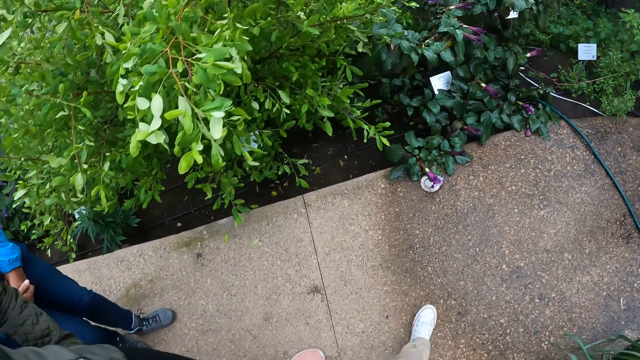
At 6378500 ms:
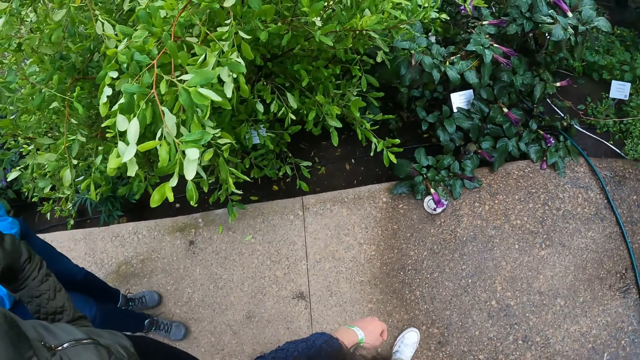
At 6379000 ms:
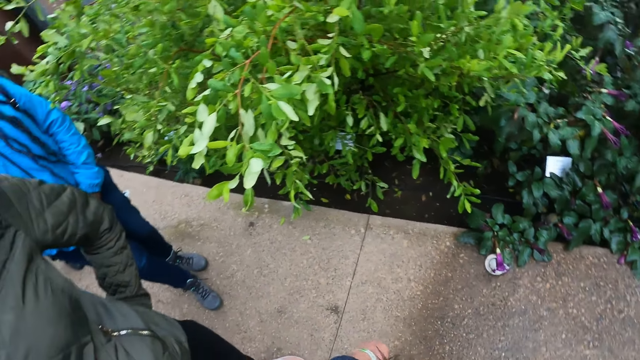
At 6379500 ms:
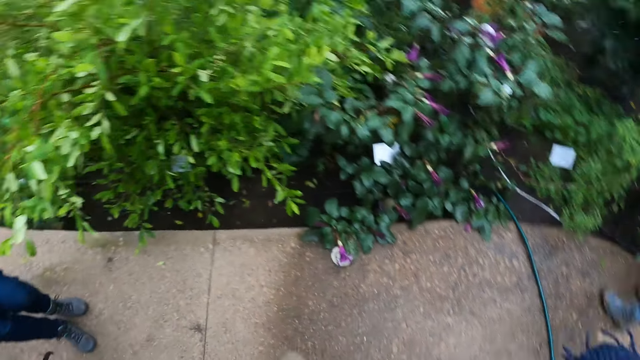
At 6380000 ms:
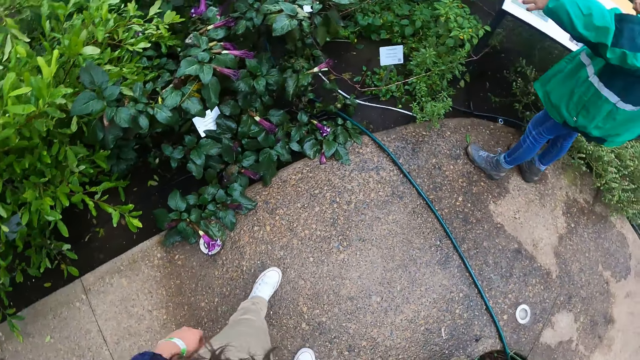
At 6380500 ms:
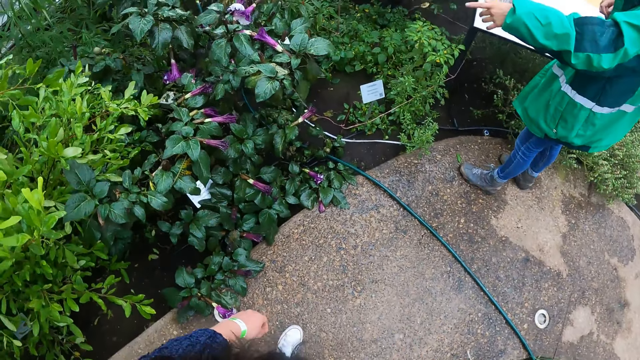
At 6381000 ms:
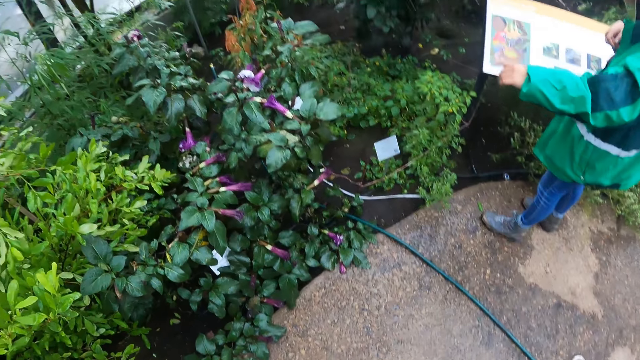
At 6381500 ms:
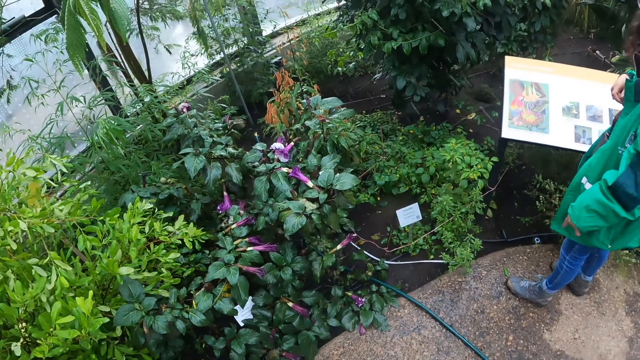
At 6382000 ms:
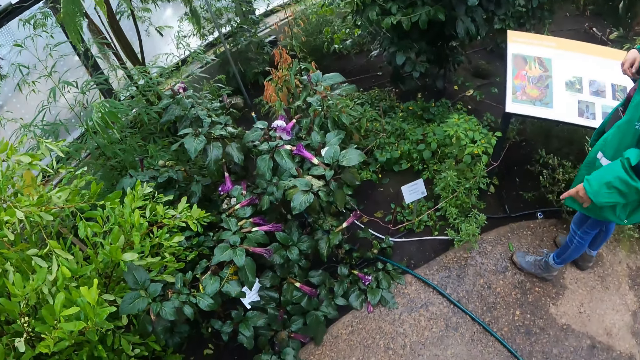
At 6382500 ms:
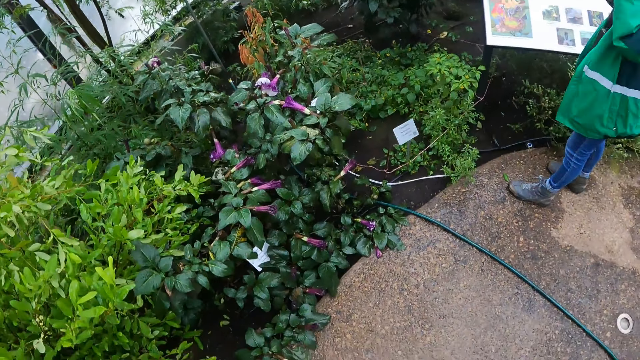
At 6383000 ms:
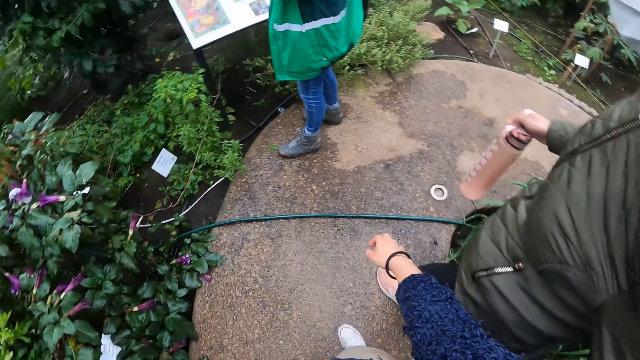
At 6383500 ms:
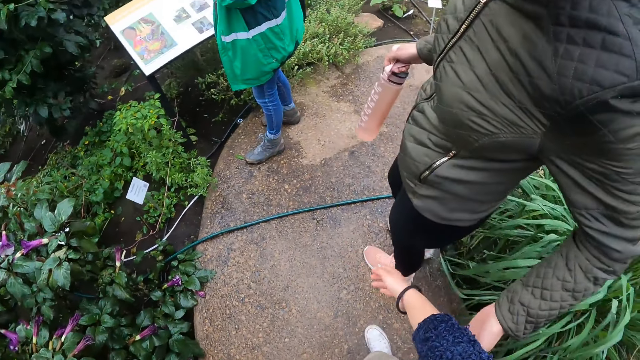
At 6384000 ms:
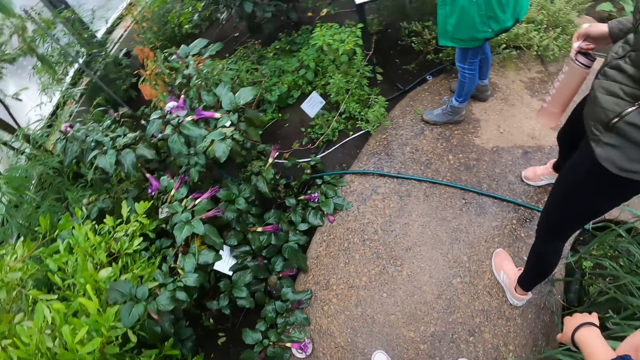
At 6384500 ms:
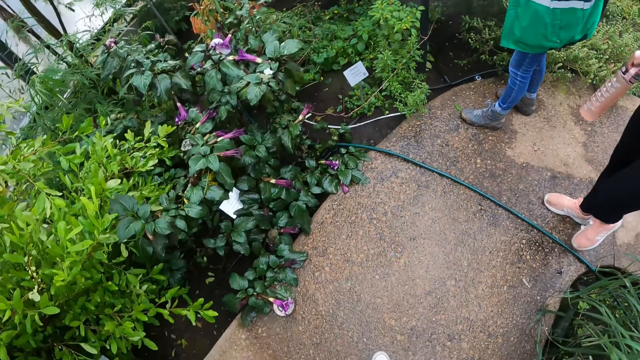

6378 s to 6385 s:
The camera wearer walks on the pathway. A woman interacts with the group of people. A person points out with hands. Another woman walks on the pathway. The camera wearer interacts with the other woman.

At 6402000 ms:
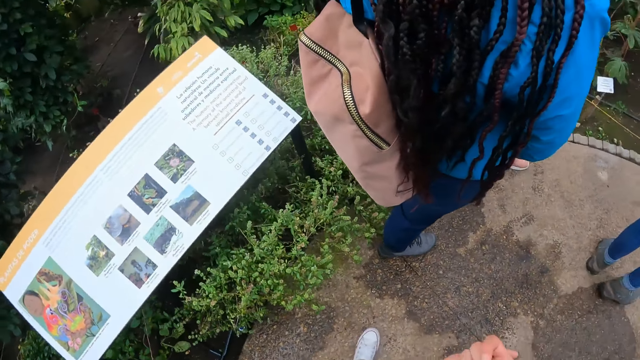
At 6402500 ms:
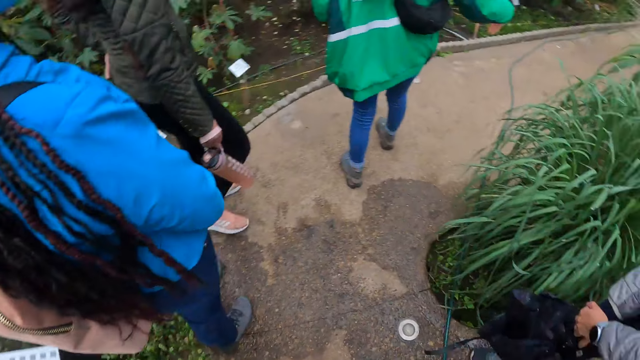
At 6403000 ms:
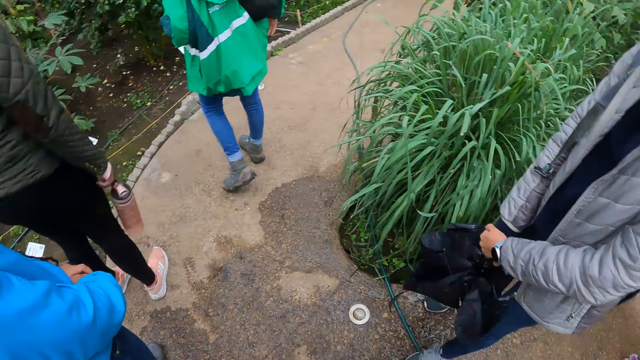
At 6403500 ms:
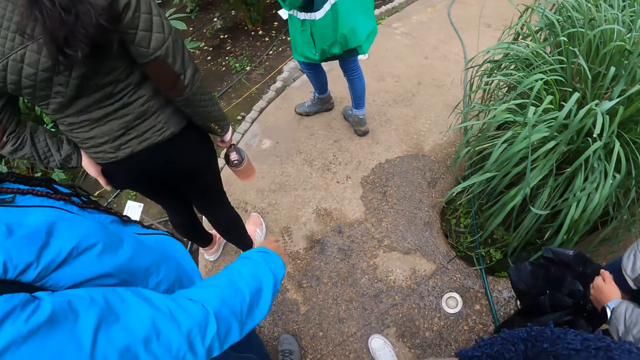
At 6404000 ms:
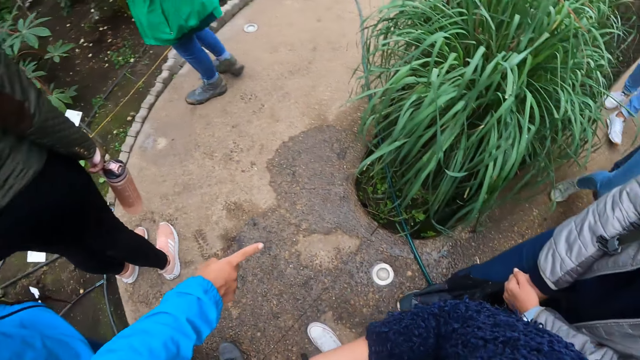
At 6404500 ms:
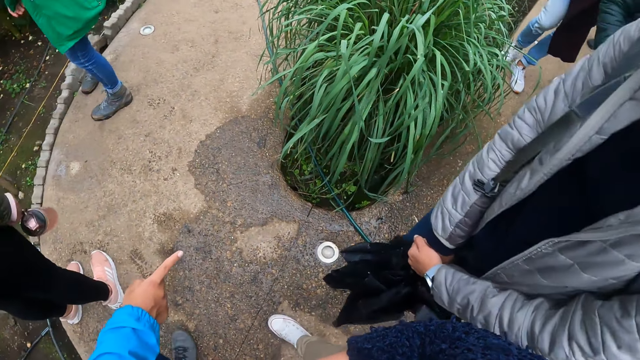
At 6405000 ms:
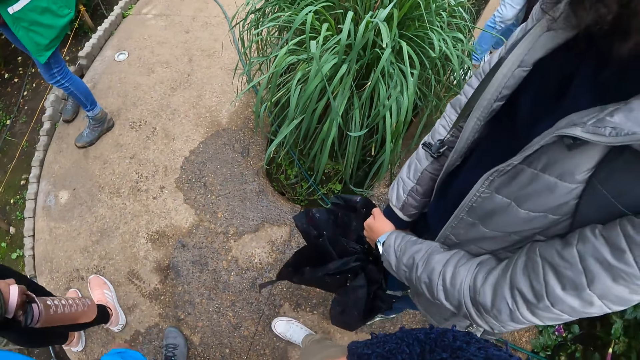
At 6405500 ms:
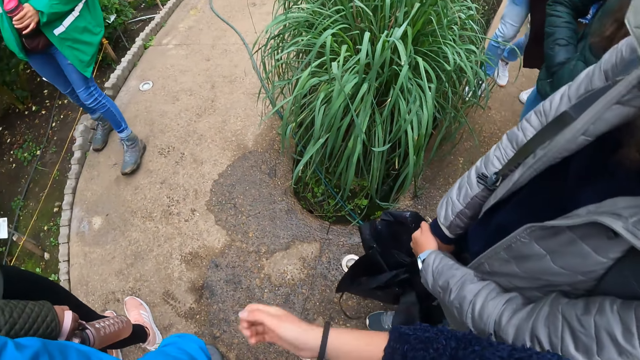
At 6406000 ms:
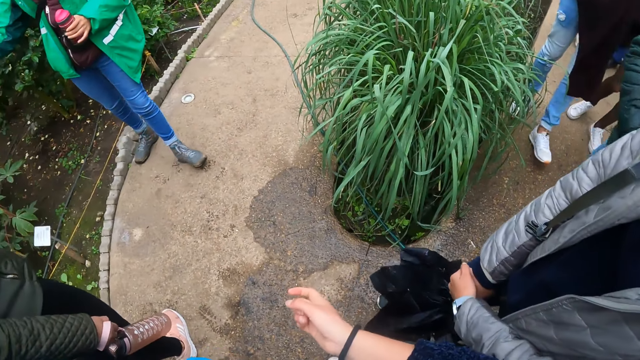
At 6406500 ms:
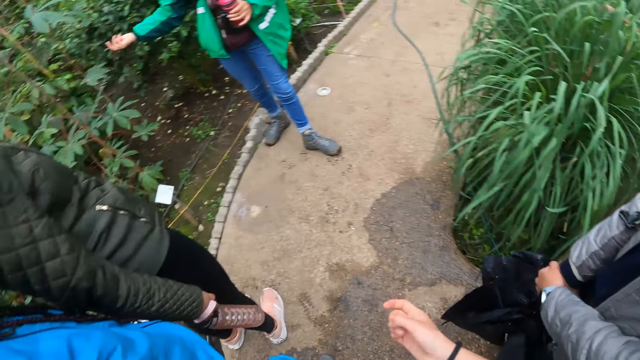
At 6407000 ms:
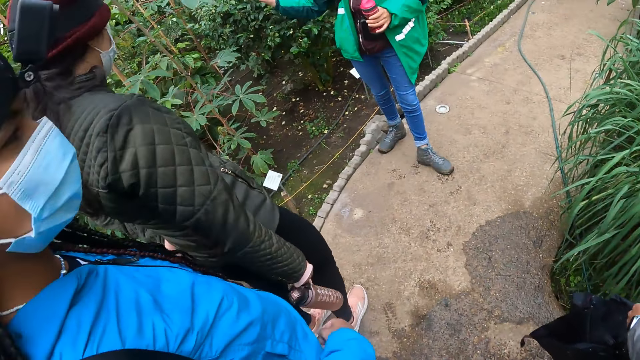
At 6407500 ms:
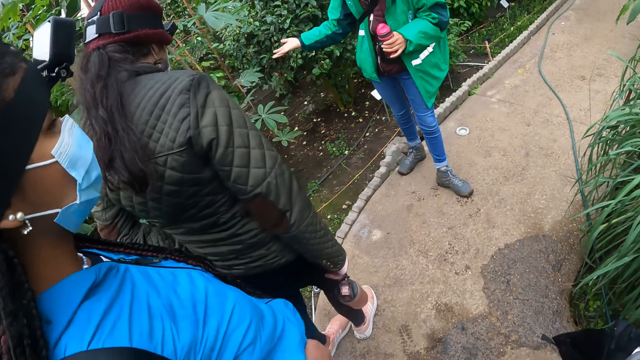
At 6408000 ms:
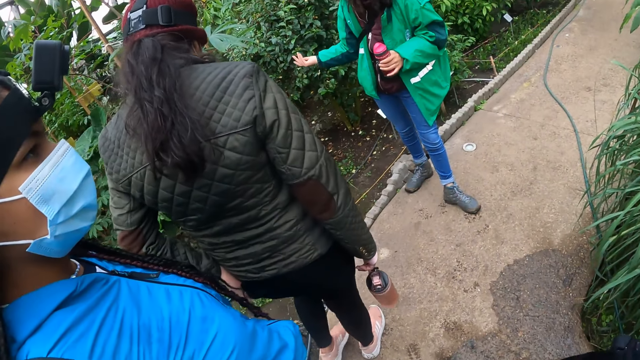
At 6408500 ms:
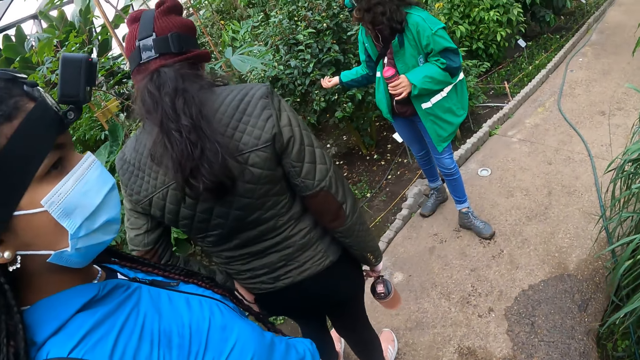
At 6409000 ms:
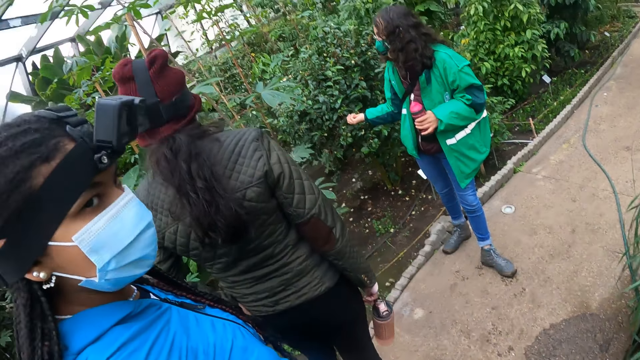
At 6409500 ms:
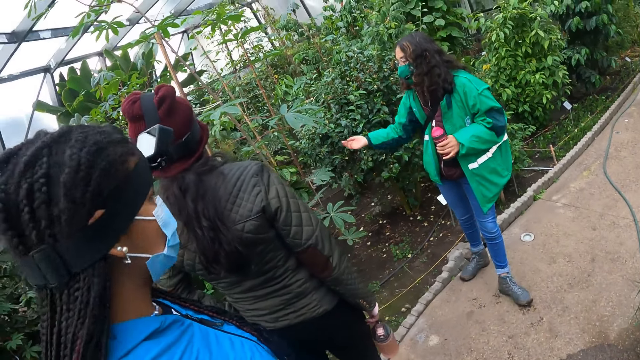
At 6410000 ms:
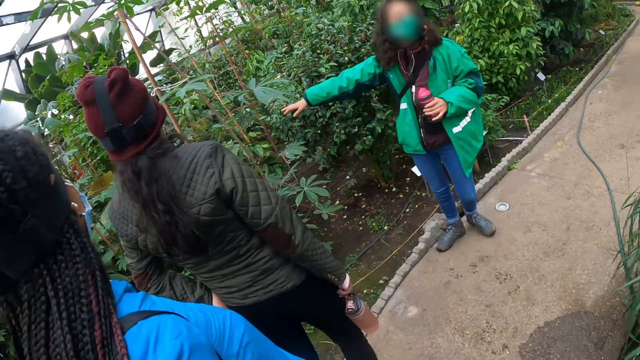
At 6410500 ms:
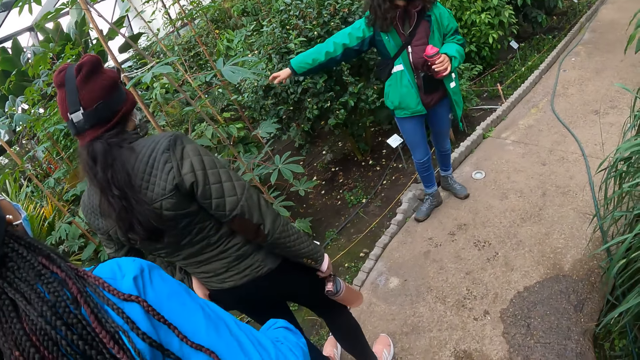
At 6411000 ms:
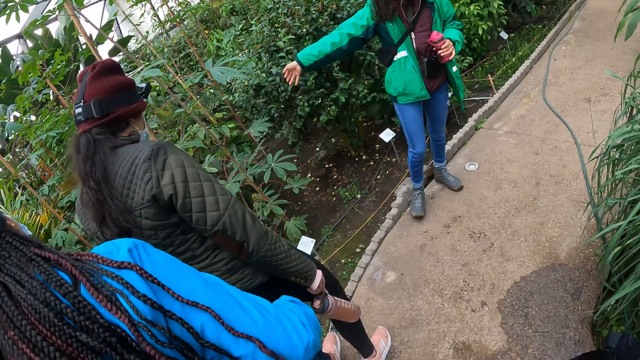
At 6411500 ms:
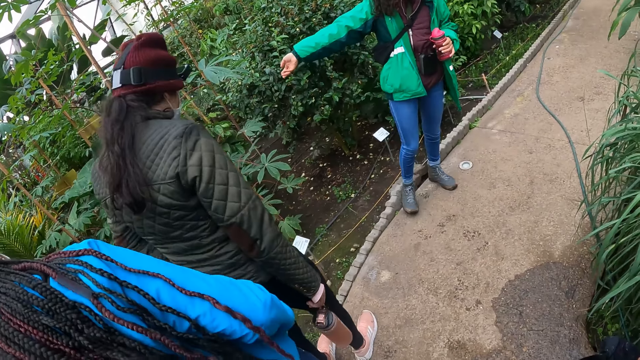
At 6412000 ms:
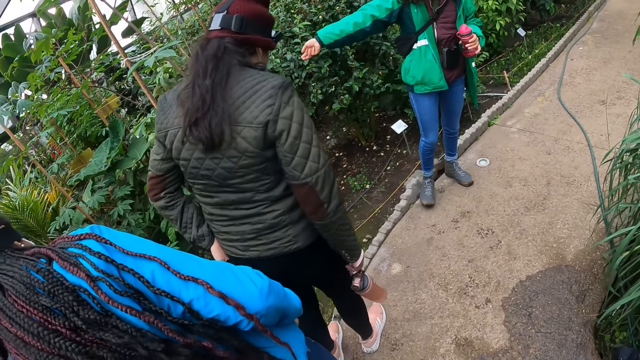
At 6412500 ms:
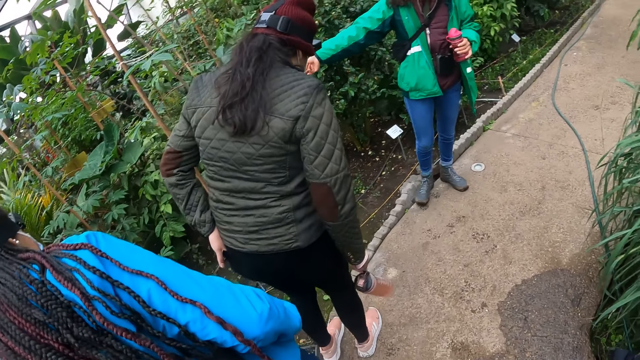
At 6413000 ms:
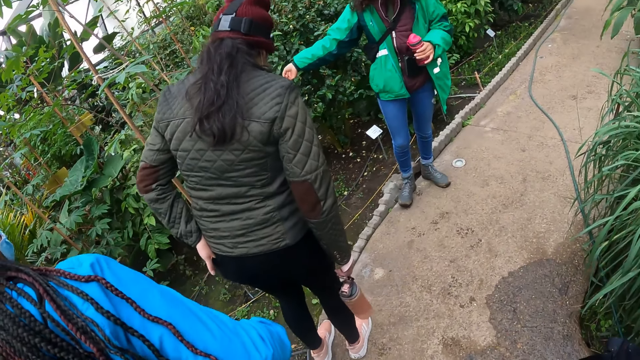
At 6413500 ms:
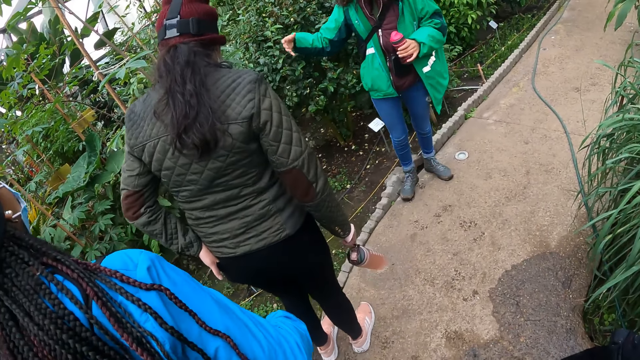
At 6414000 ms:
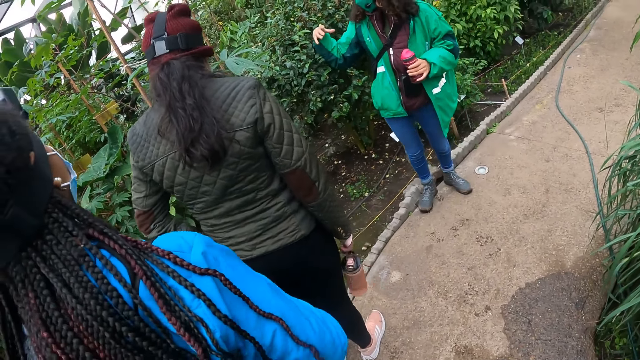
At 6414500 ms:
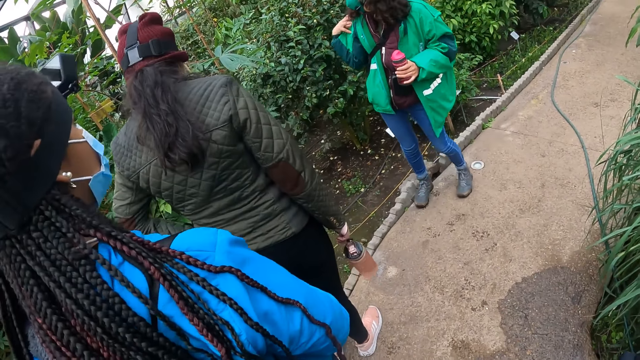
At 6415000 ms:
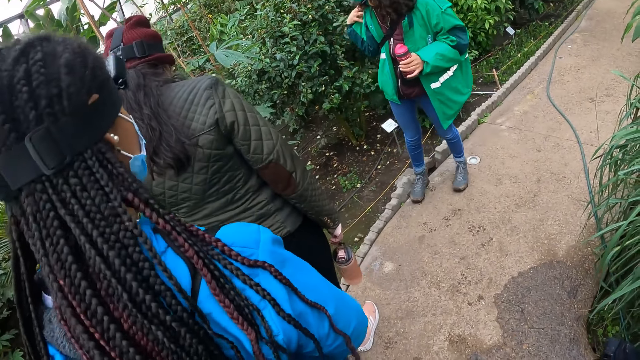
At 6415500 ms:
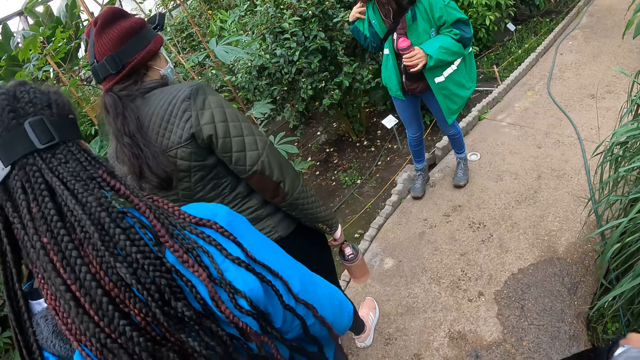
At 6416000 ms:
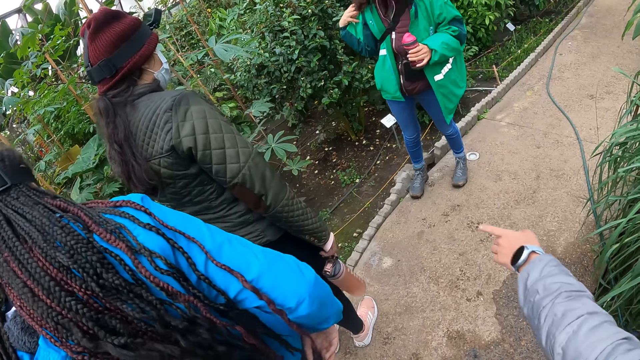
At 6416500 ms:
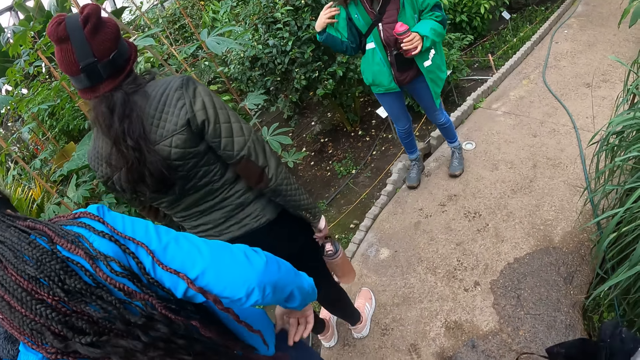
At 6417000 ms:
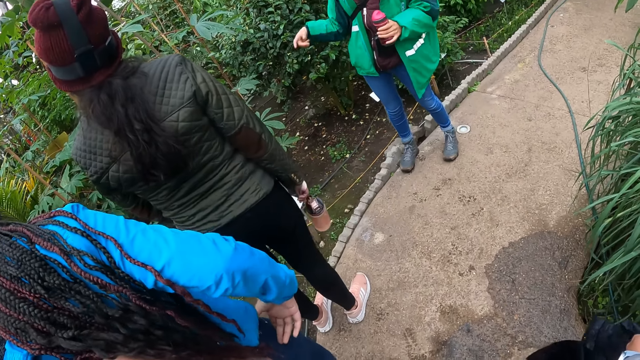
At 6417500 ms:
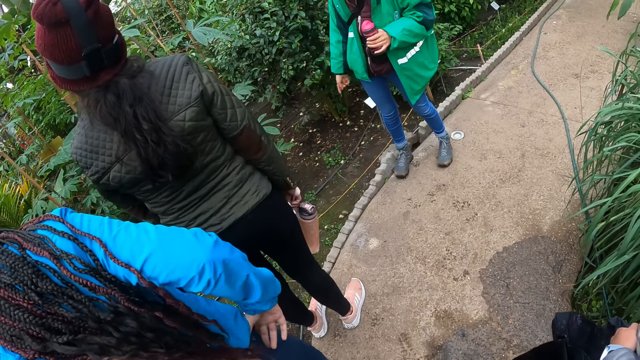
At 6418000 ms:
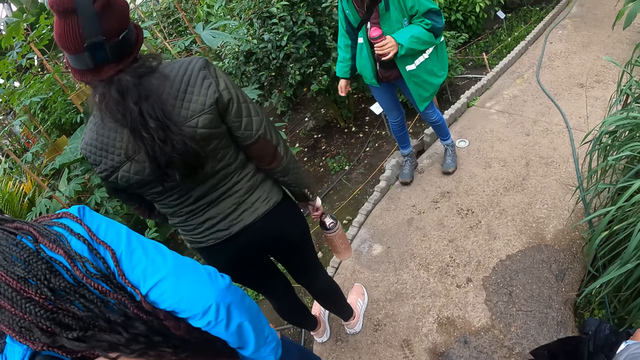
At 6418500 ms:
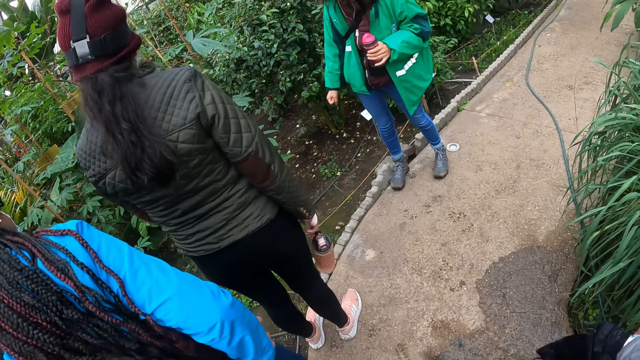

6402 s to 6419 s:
A woman walks on the pathway. A person interacts while moving hand. The woman interacts with another woman. Another person points out with a hand. Another person points out with a finger.
